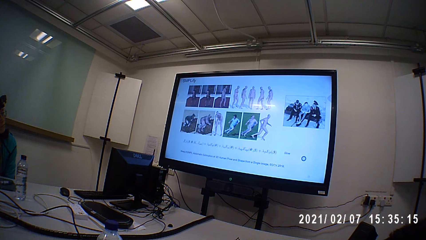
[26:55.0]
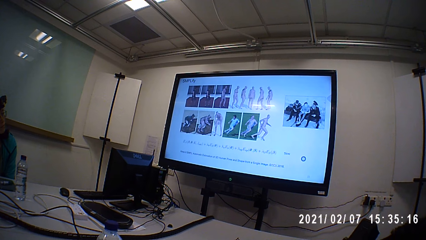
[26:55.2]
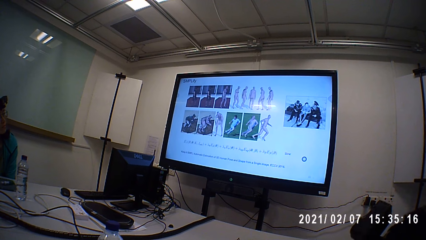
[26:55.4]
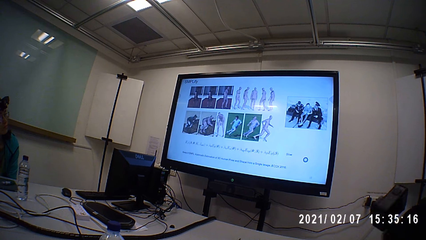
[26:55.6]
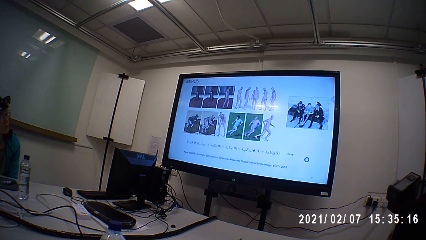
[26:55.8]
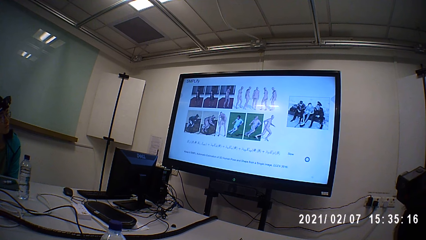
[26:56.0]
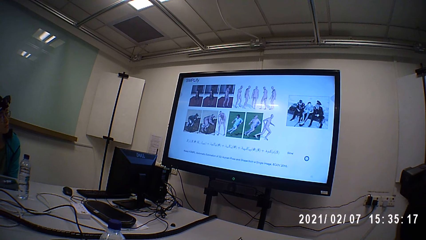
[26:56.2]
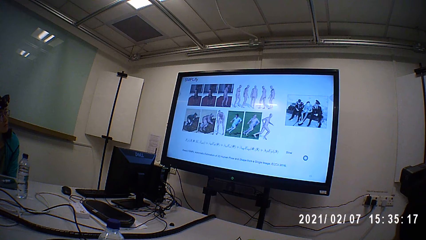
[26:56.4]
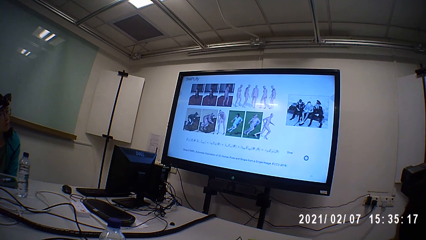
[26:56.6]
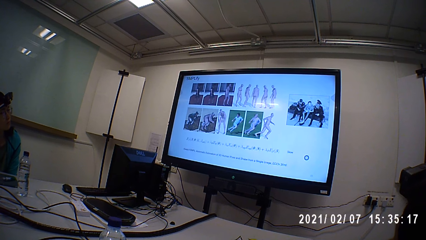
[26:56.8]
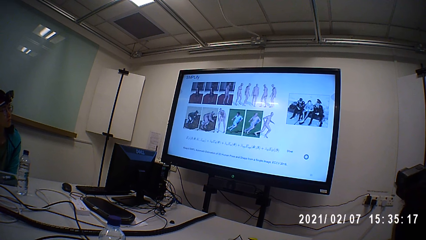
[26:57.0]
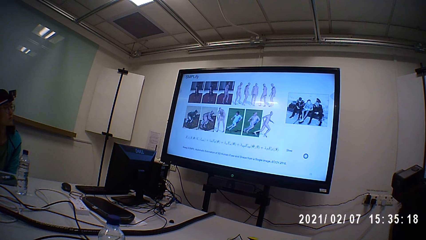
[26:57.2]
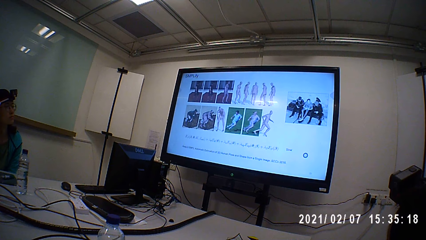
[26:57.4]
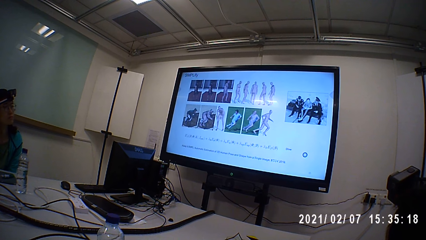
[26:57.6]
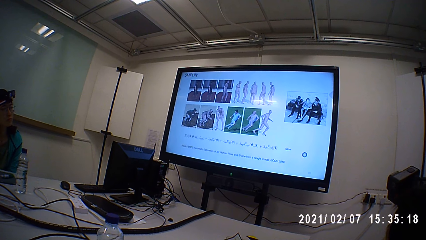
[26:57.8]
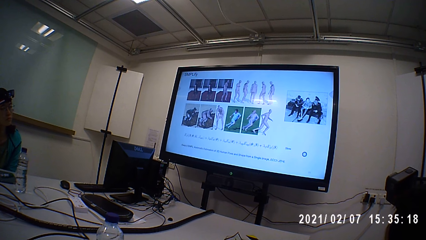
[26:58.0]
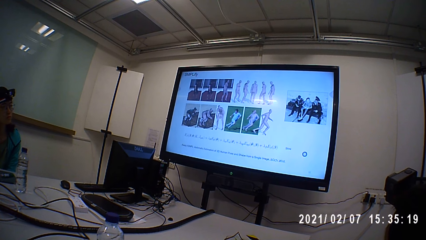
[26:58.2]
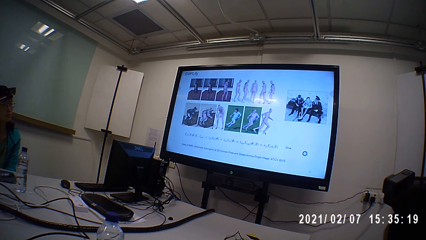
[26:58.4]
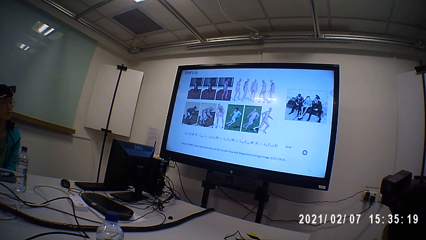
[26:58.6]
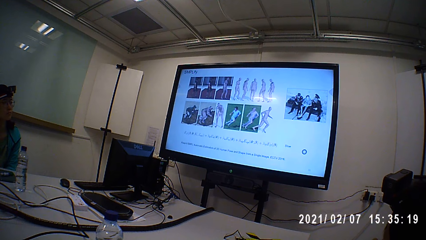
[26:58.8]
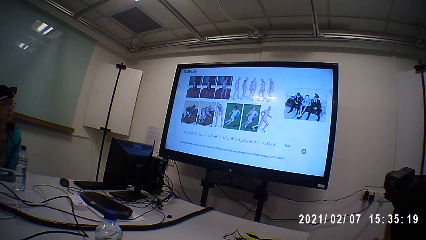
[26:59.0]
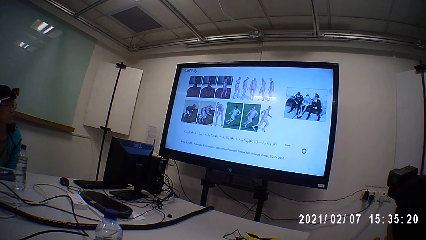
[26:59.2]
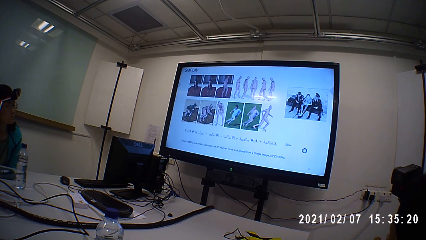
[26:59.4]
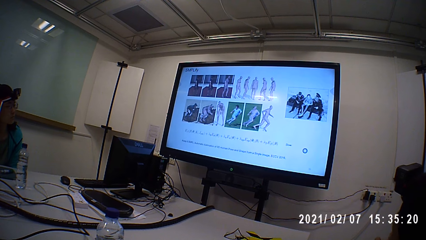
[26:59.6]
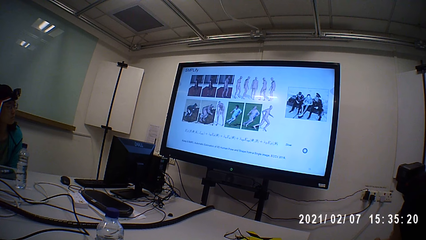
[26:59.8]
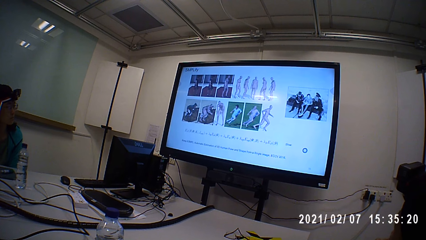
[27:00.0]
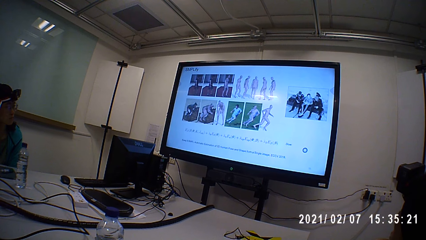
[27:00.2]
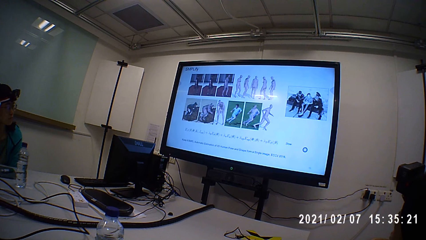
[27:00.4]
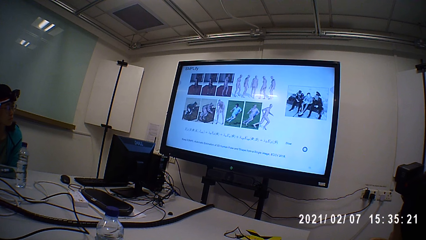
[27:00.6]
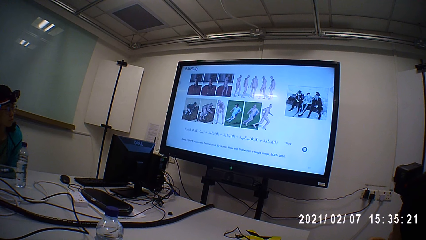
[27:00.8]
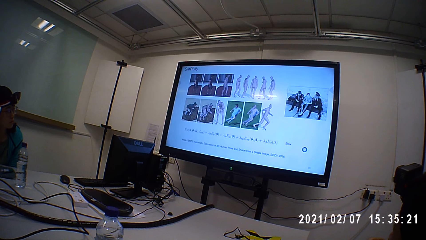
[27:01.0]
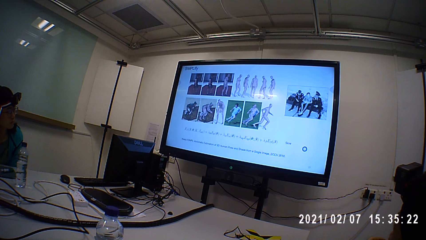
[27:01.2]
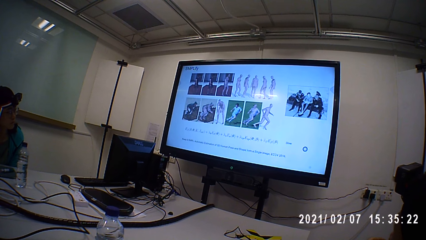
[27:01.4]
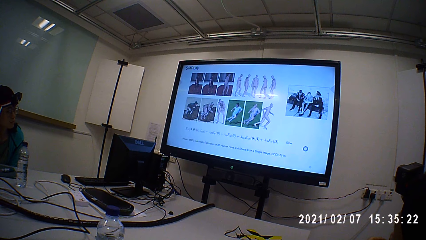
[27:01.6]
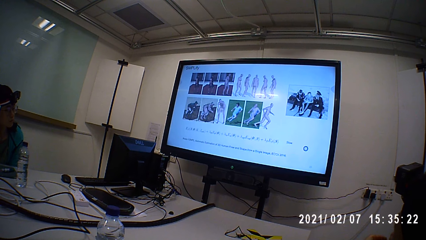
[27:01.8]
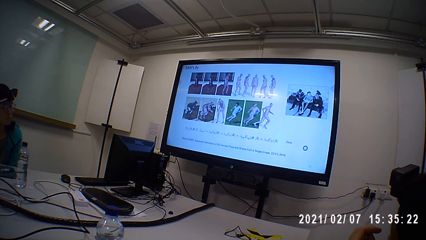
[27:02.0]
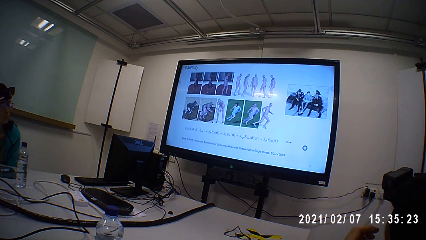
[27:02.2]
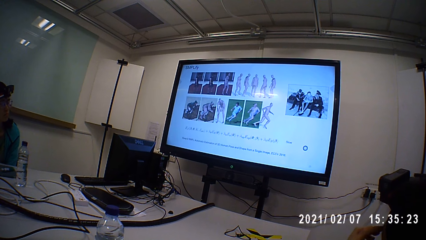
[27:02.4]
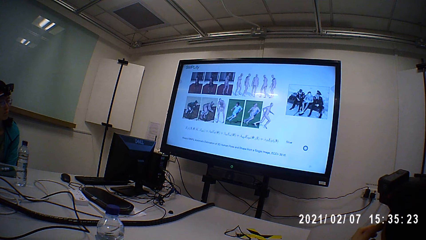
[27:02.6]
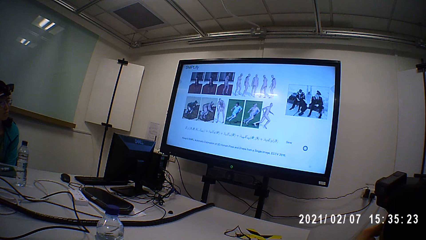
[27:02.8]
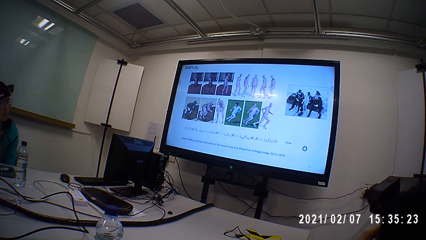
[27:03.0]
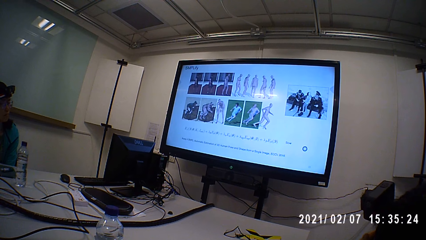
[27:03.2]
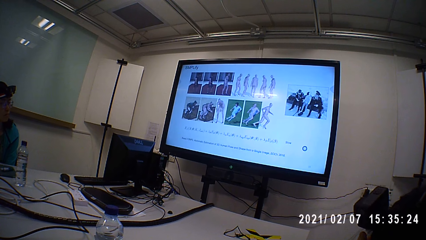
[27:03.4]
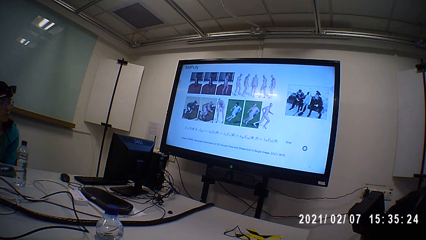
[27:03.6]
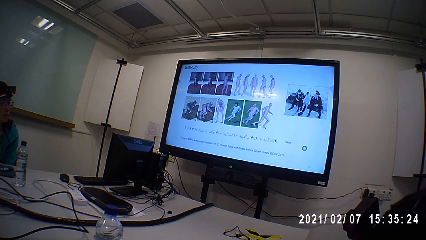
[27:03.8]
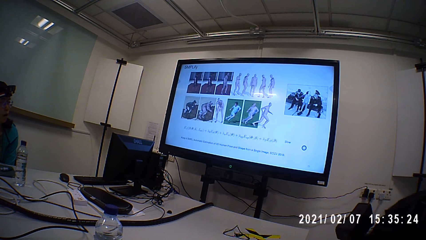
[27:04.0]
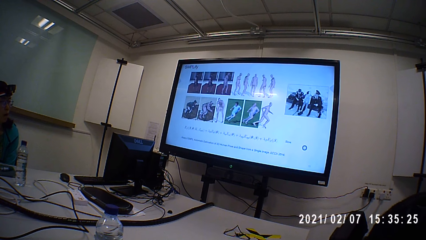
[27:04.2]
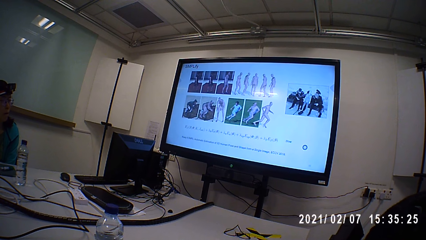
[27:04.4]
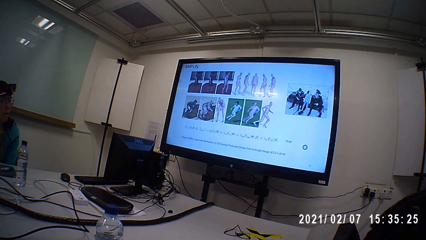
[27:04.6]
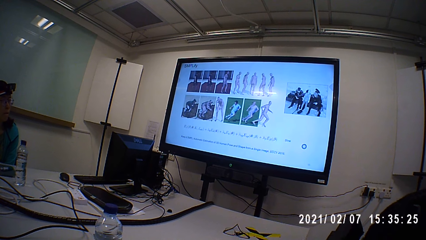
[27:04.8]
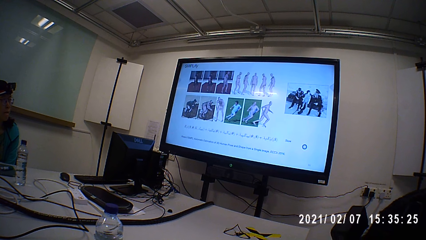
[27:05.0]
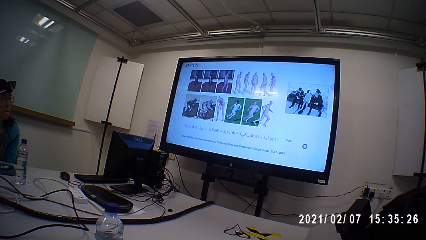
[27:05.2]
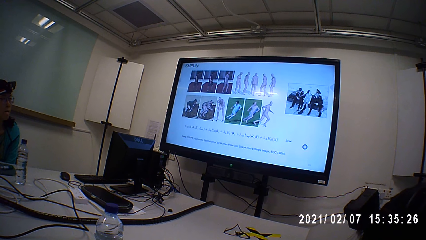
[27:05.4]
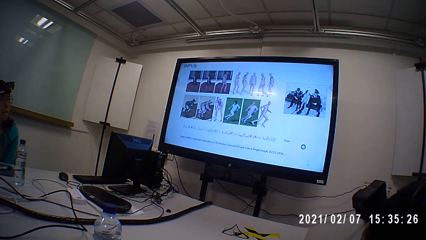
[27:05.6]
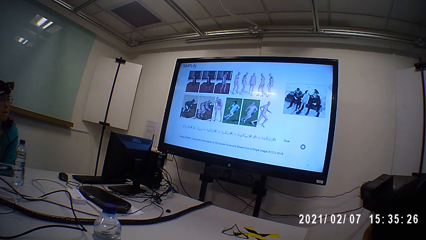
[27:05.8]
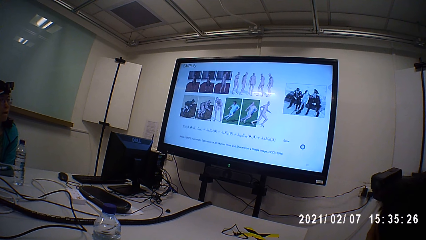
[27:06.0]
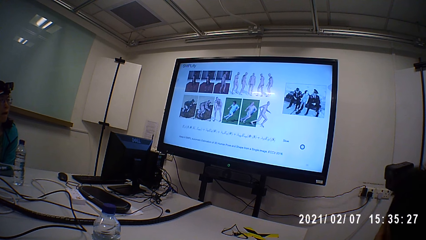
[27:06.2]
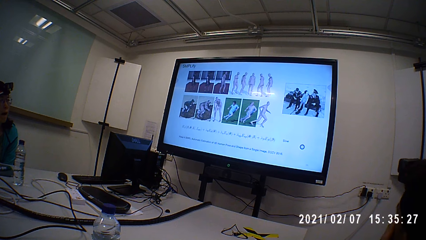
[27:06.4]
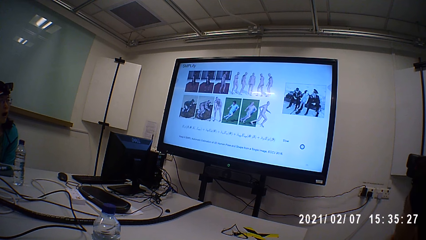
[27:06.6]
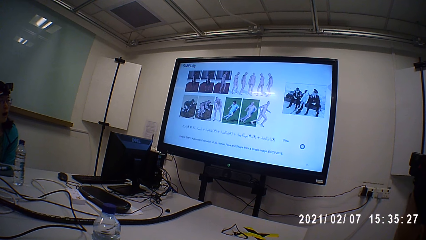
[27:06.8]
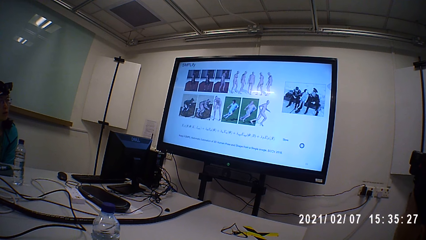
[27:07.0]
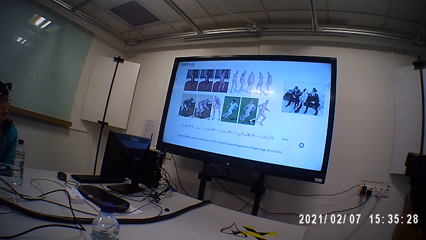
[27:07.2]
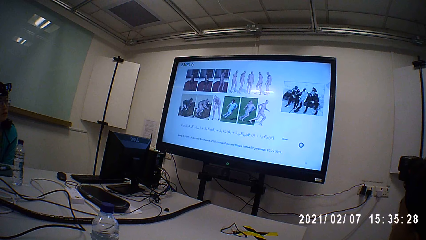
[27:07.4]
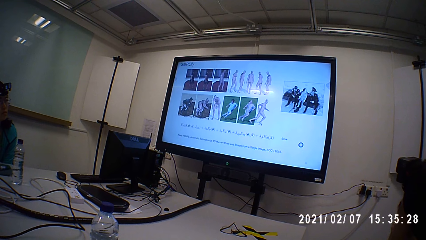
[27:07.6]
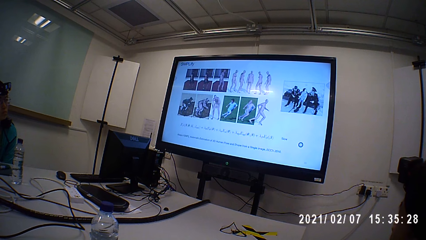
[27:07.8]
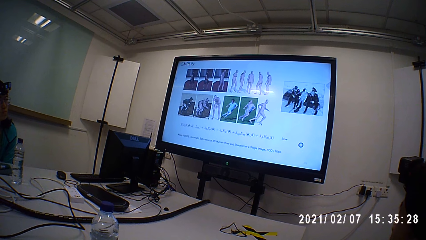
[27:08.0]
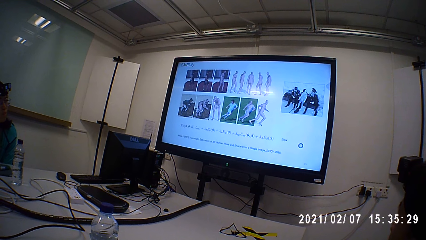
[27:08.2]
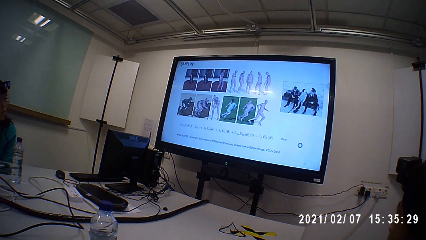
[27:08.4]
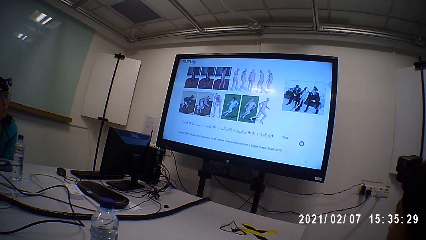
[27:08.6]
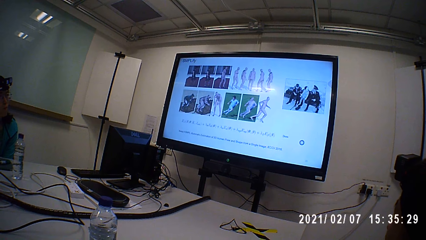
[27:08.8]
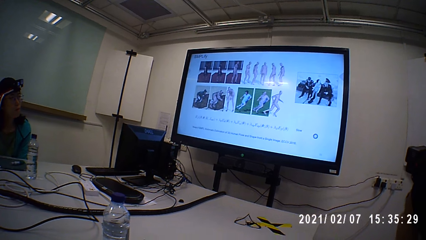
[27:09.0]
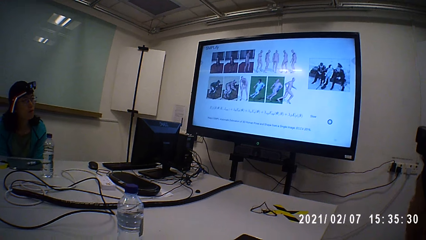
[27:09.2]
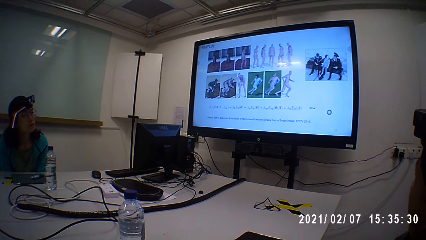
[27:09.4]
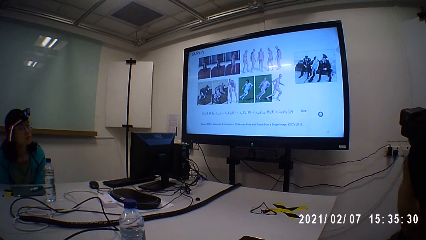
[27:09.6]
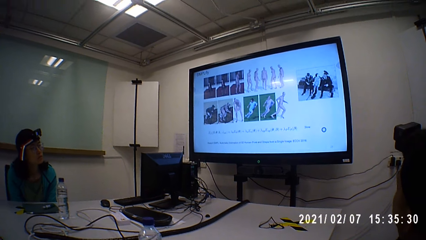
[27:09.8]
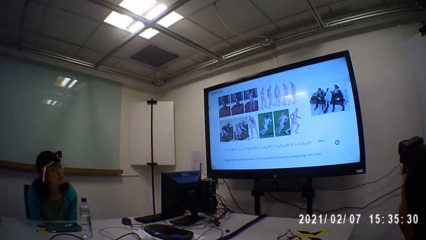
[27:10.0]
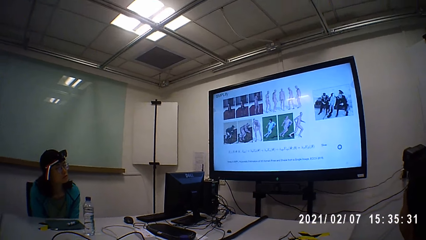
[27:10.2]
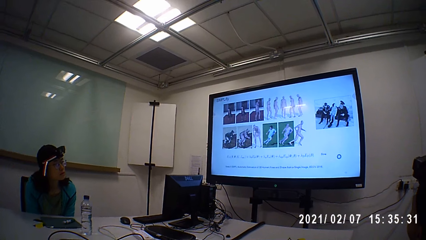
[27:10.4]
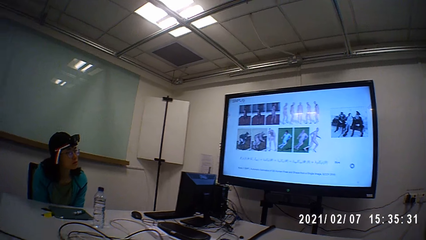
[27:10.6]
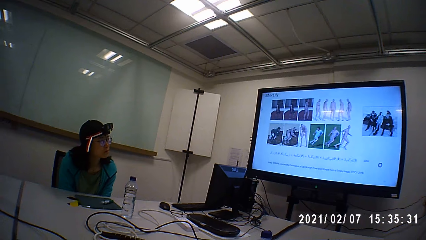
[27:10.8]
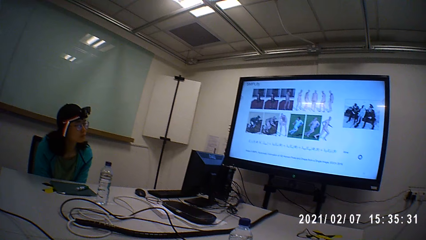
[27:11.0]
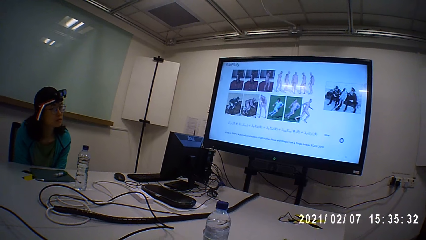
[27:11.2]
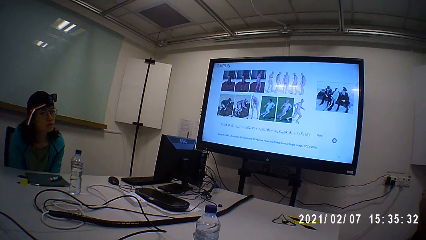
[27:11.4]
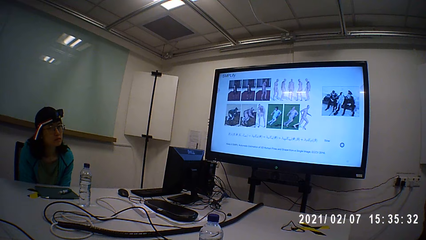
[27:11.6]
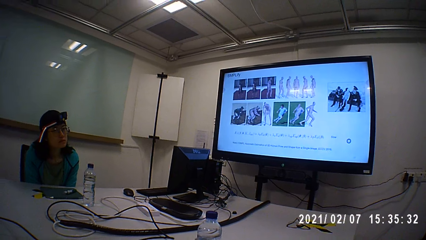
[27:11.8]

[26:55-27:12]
The camera wearer operates a desktop.
